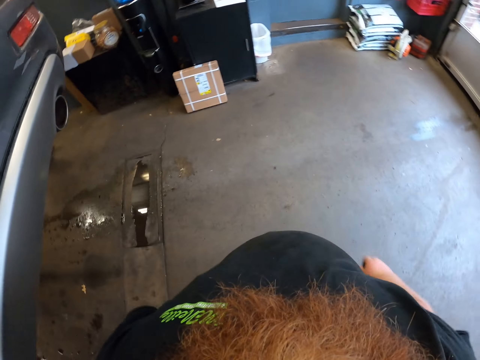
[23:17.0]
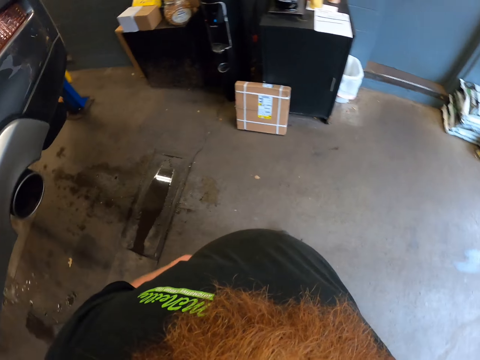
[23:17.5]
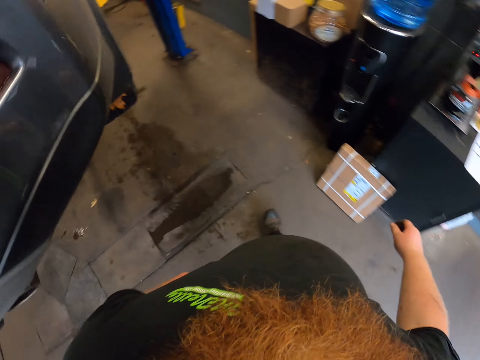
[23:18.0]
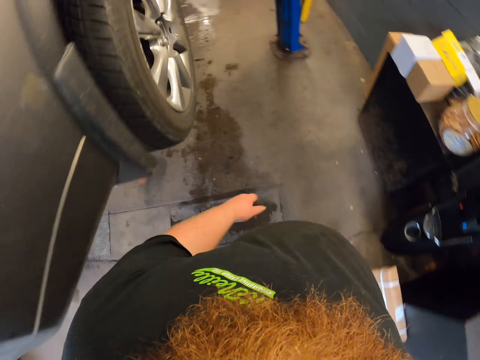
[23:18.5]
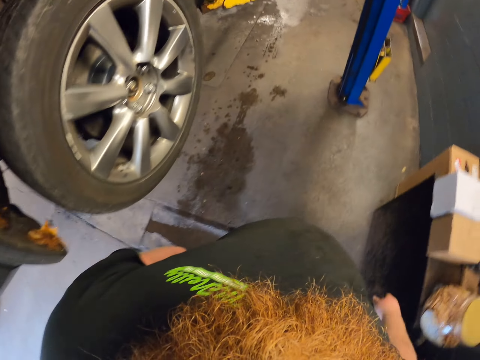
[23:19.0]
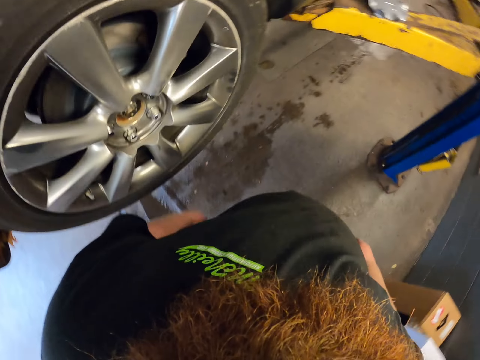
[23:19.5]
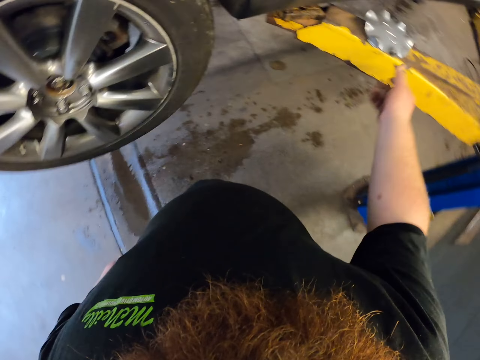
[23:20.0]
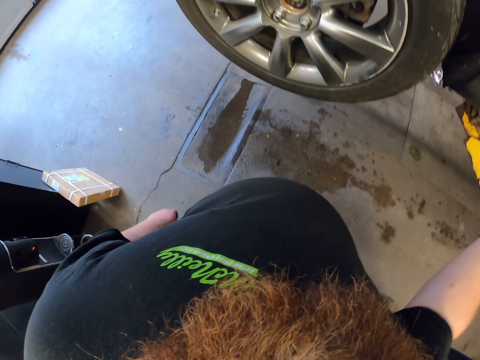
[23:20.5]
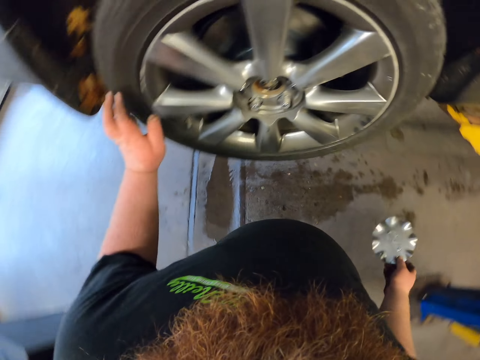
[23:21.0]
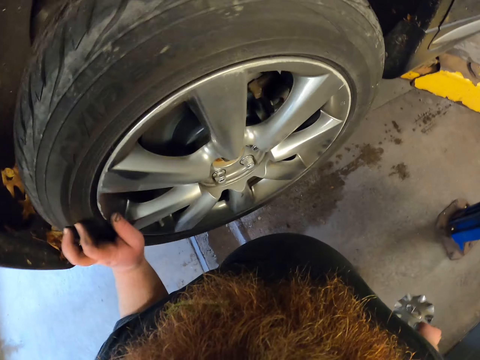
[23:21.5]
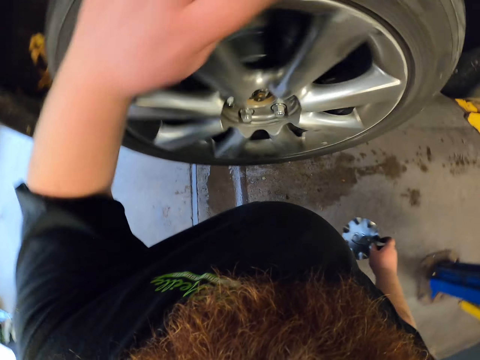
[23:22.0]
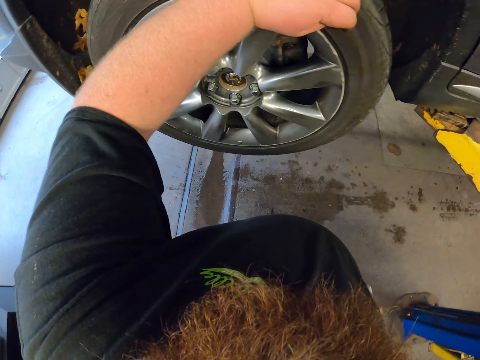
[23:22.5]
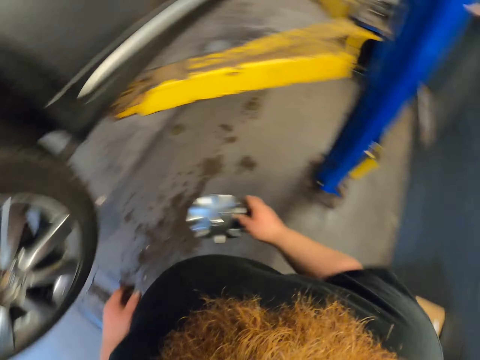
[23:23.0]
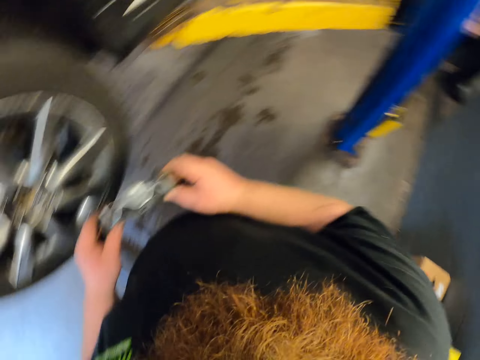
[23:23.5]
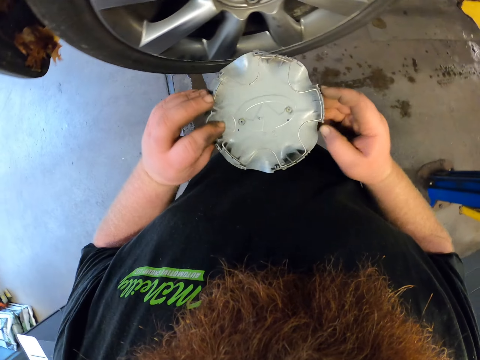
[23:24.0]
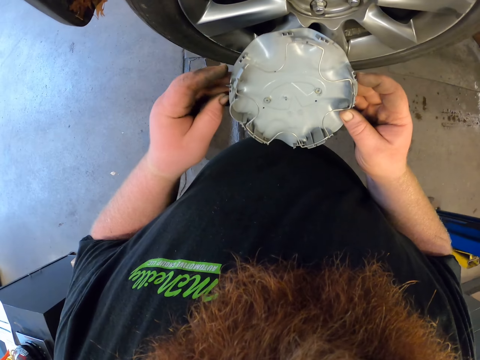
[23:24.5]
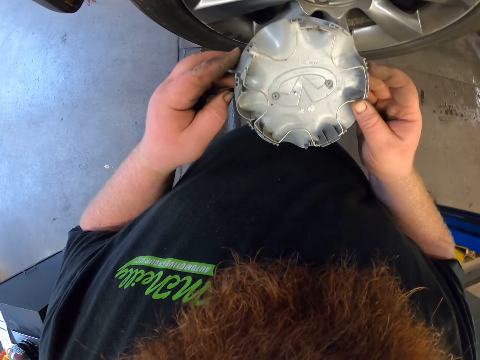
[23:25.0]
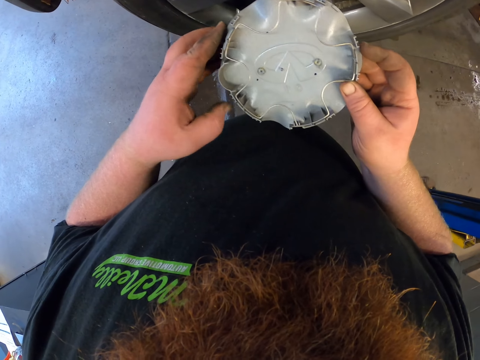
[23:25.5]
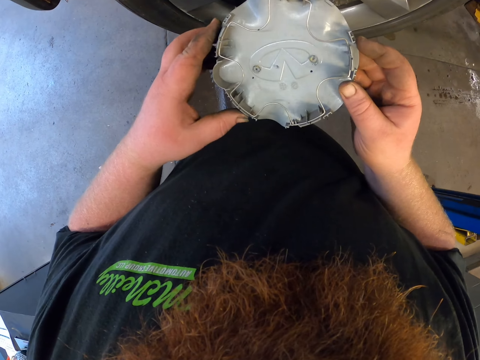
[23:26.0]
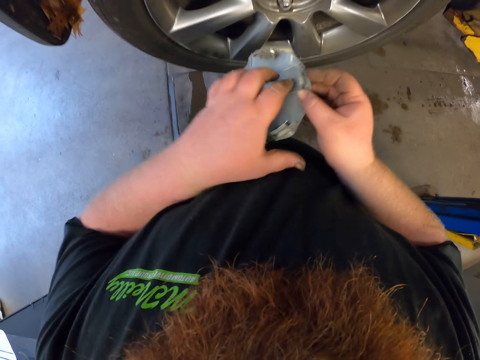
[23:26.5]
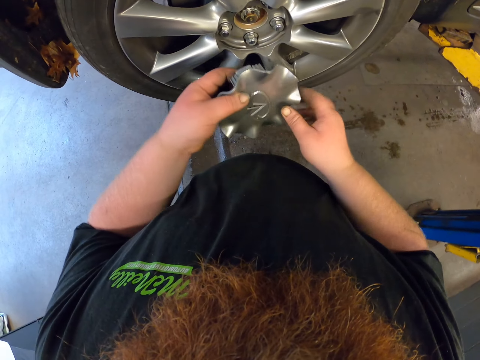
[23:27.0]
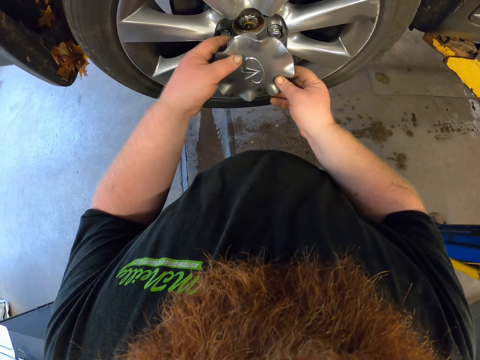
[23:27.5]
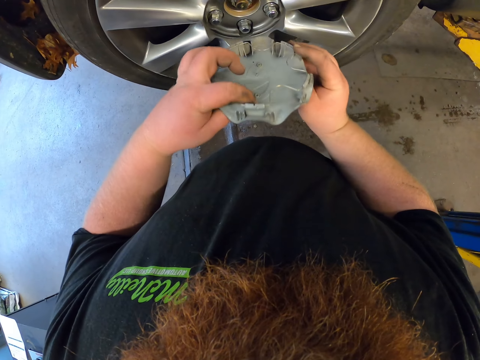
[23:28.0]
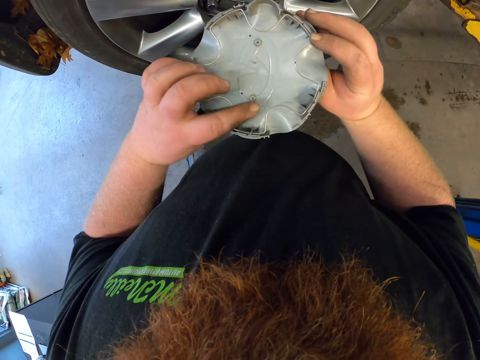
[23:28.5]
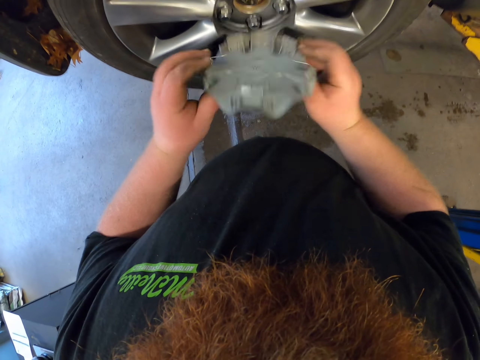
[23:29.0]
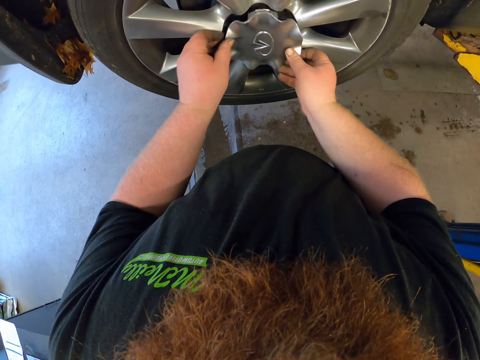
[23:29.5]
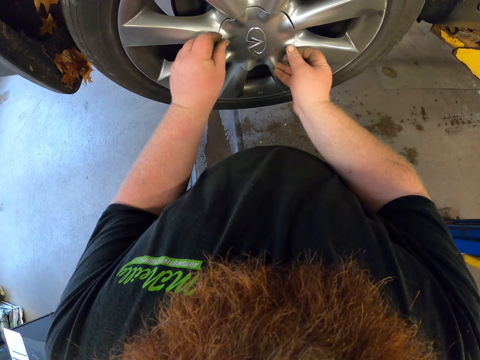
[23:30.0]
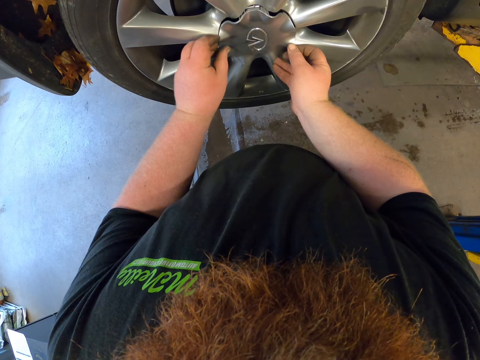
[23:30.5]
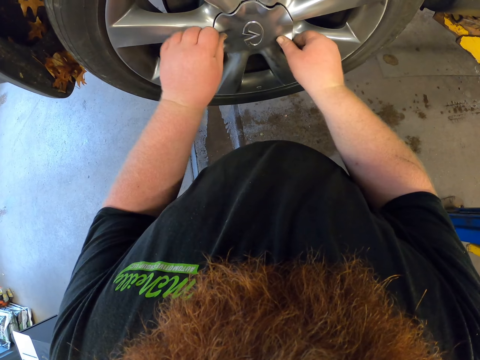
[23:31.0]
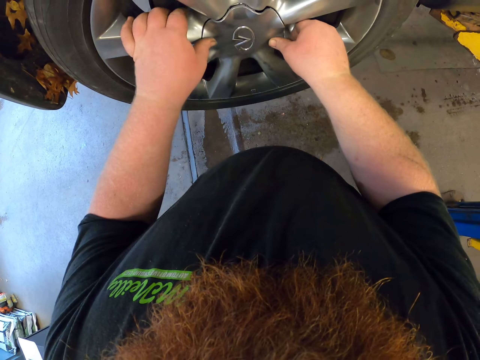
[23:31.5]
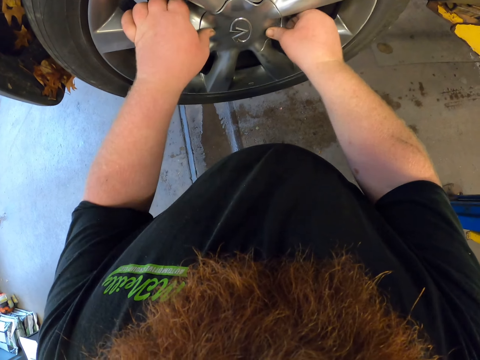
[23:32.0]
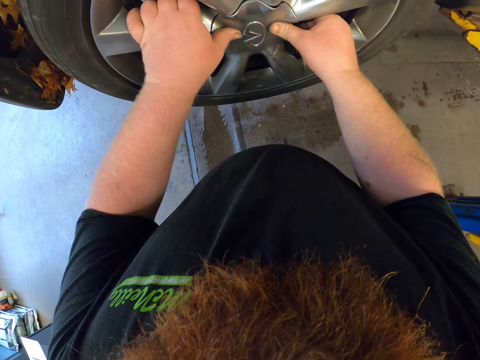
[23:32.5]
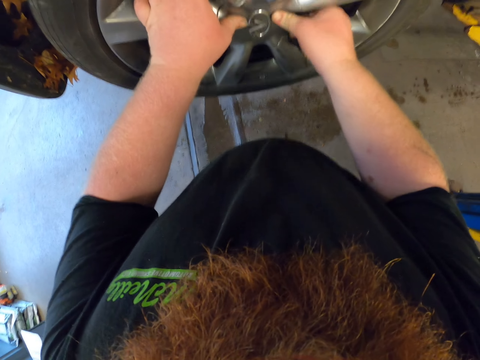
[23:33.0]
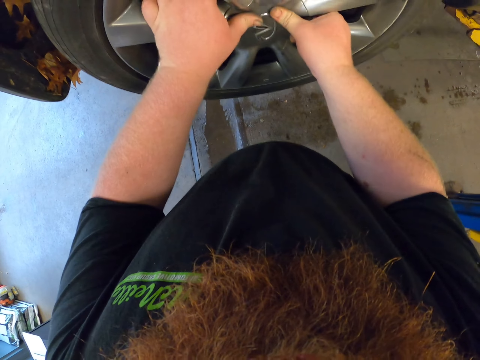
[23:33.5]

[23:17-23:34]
The camera wearer puts the hand down. They walk around the garage. They take a hubcap or wheel cover. They touch the car wheel. They rotate the tire. They touch the hubcap. They look at the wheel cover. They look at the wheel cover again. They turn the wheel cover. They fix the wheel cover on the tire.

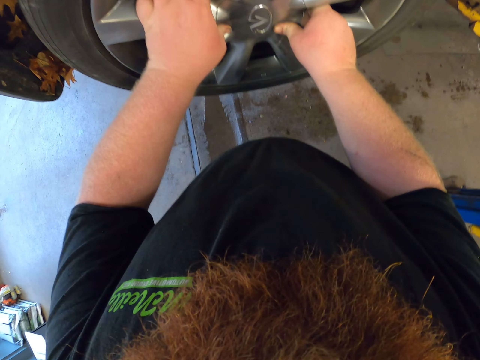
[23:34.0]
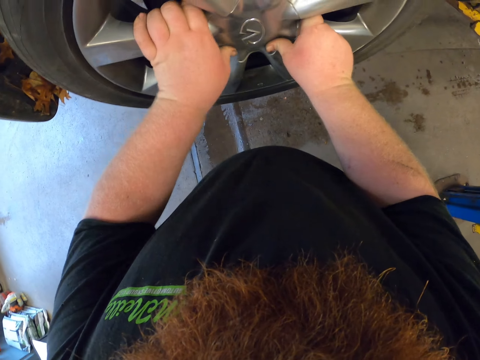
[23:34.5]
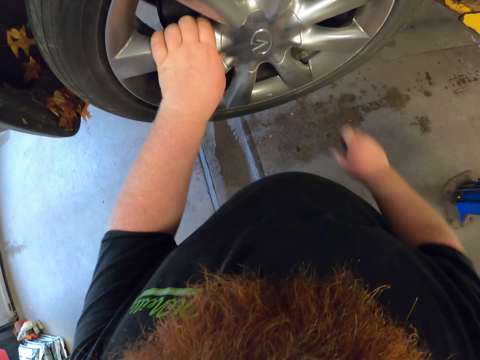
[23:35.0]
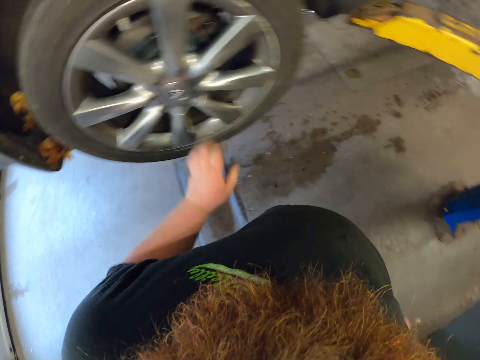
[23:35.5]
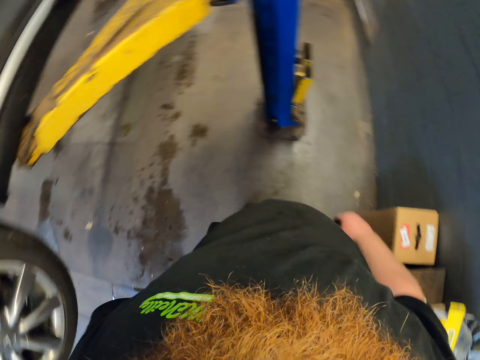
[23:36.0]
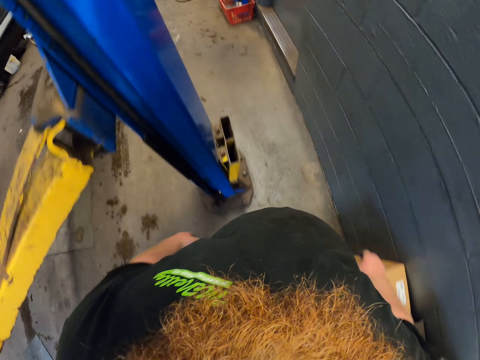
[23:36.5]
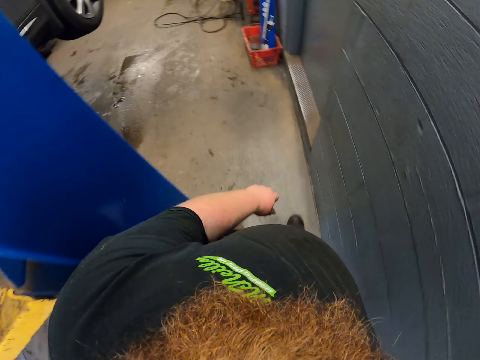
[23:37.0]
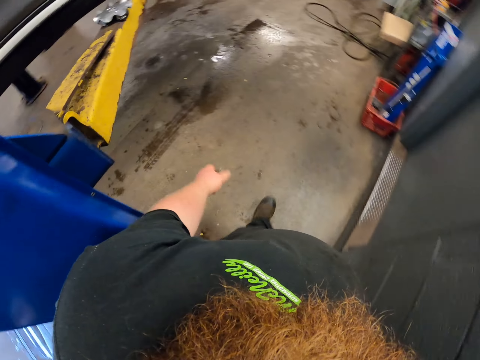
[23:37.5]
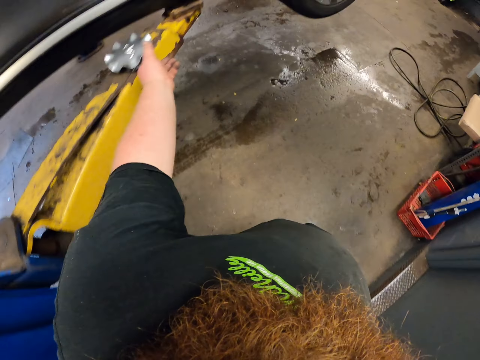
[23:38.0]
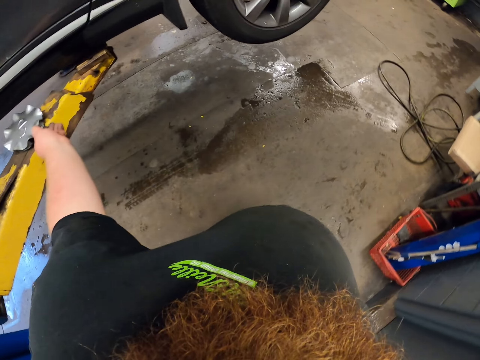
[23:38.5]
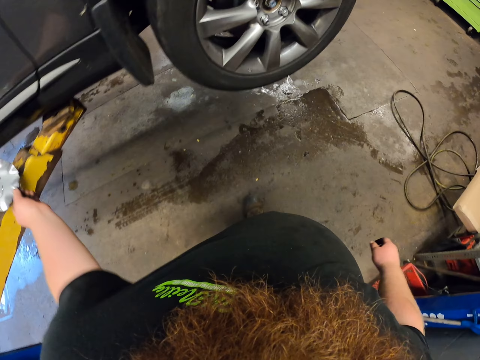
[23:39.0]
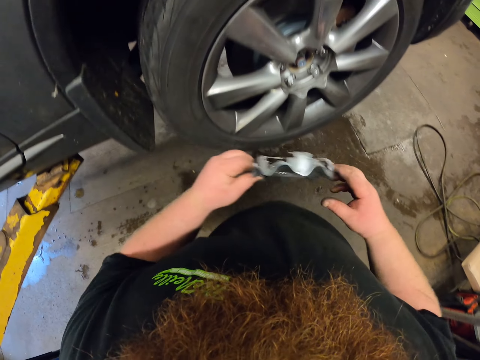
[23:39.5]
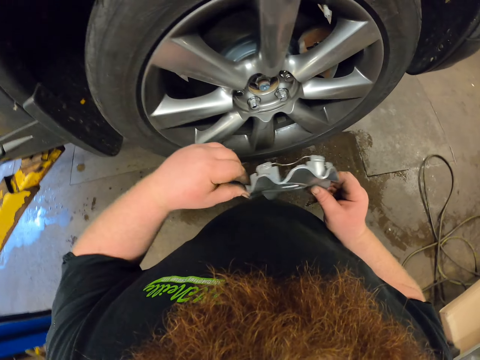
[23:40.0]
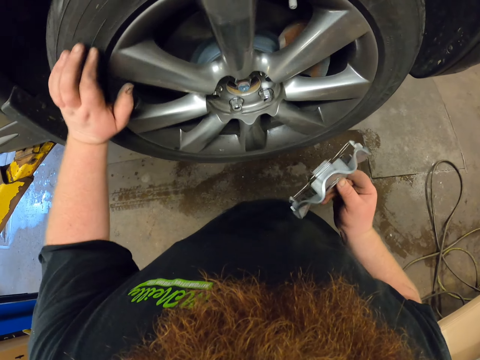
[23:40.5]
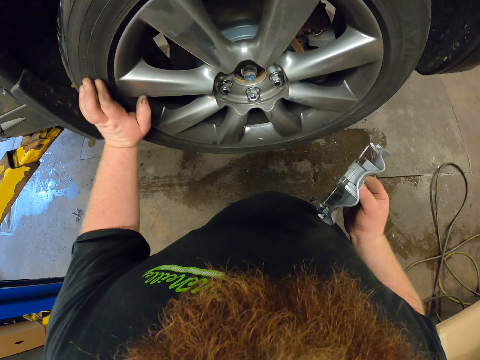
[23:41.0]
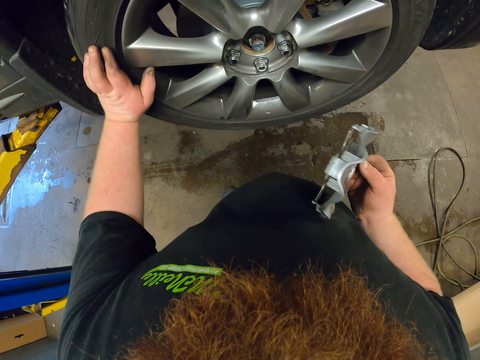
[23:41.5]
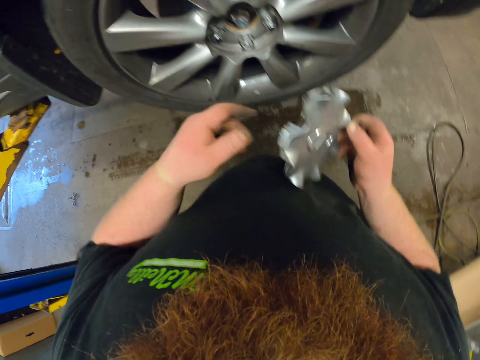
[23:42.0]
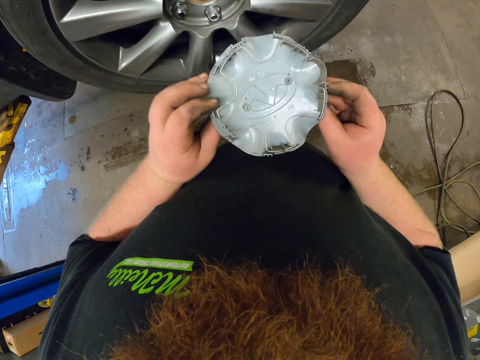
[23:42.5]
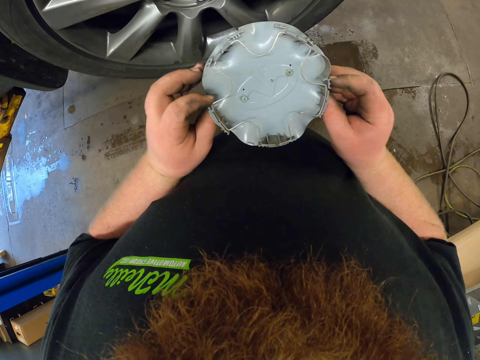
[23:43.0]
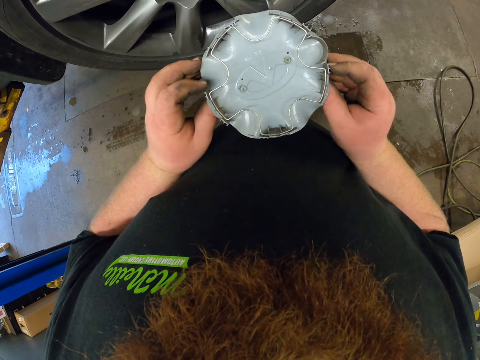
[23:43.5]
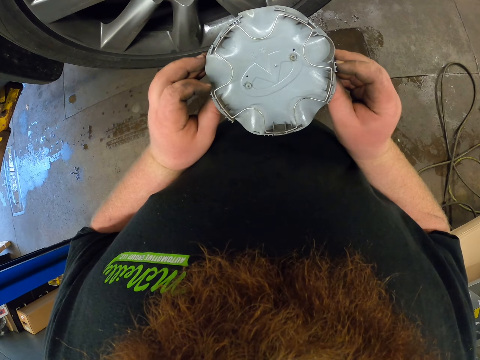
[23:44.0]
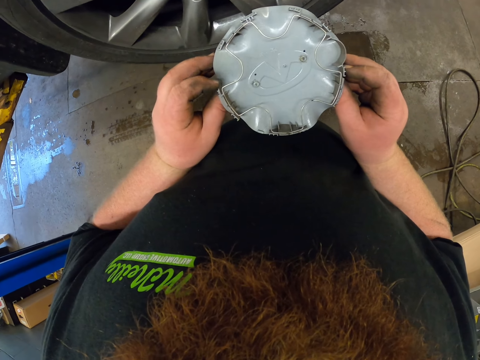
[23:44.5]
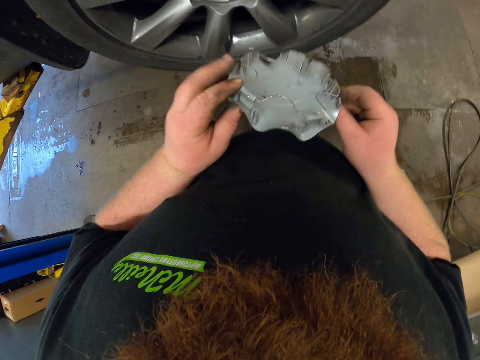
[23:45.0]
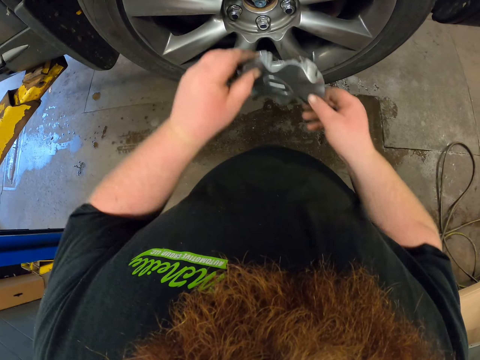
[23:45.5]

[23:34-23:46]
The camera wearer walks around the garage. They take a hubcap or wheel cover. They touch the car wheel. They rotate the tire. They touch the hubcap. They look at the wheel cover.
